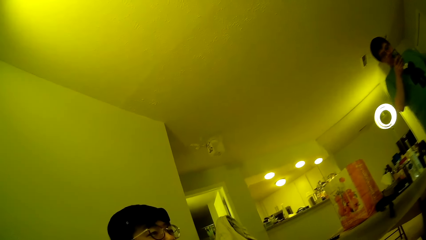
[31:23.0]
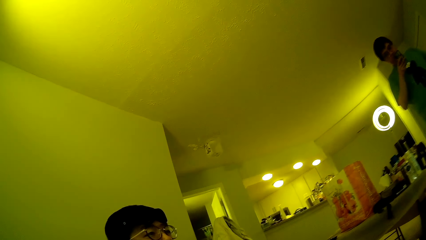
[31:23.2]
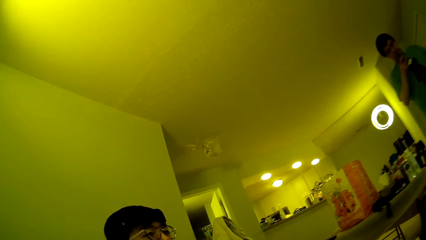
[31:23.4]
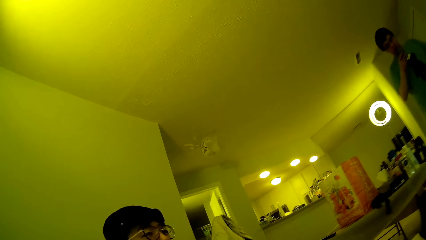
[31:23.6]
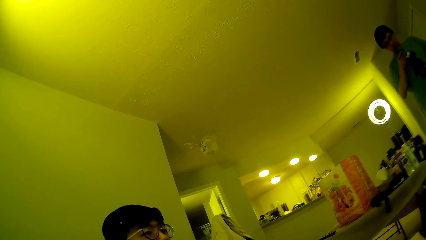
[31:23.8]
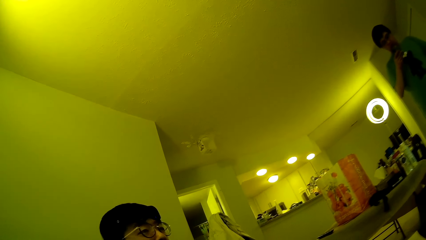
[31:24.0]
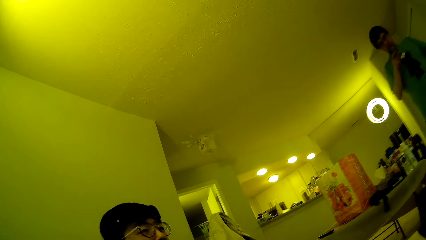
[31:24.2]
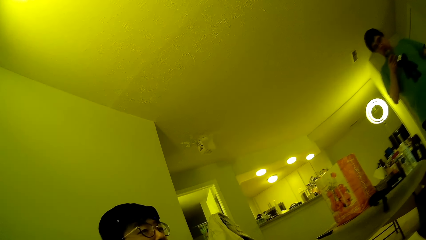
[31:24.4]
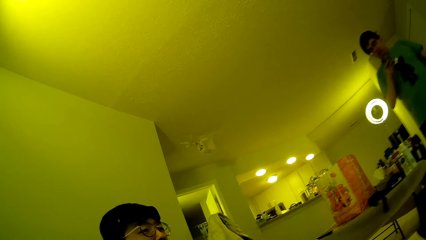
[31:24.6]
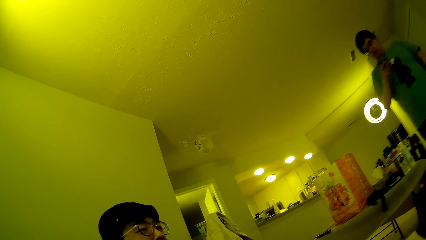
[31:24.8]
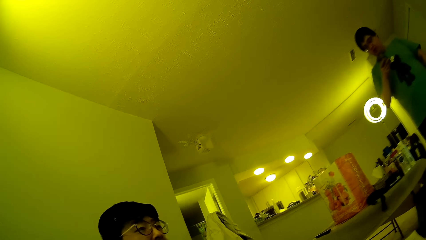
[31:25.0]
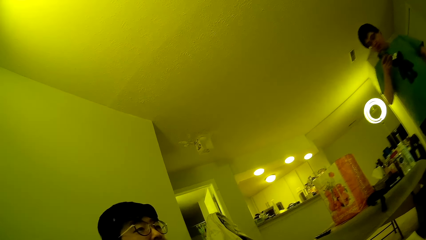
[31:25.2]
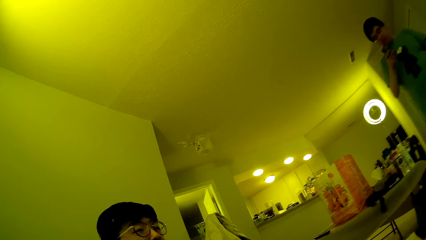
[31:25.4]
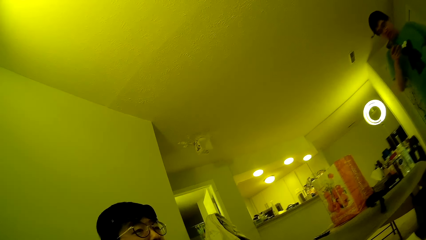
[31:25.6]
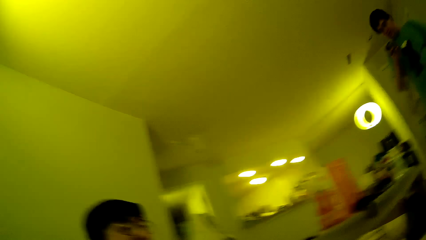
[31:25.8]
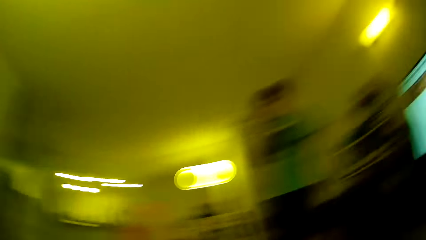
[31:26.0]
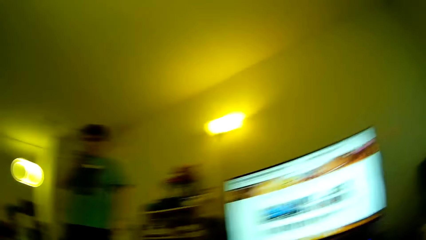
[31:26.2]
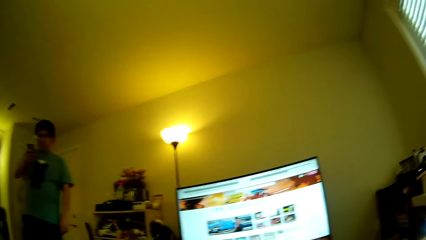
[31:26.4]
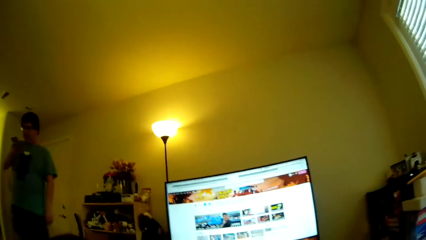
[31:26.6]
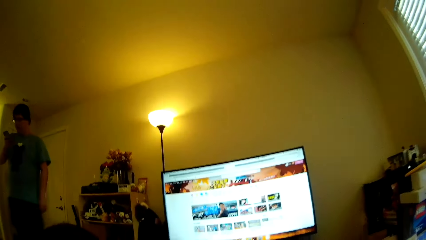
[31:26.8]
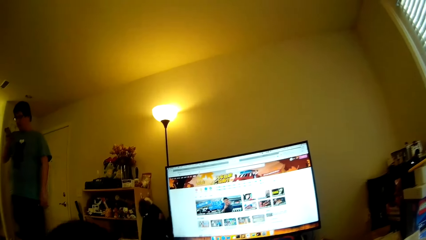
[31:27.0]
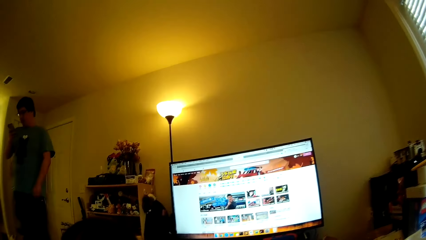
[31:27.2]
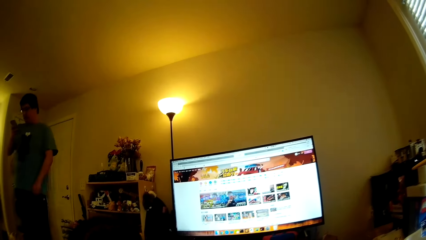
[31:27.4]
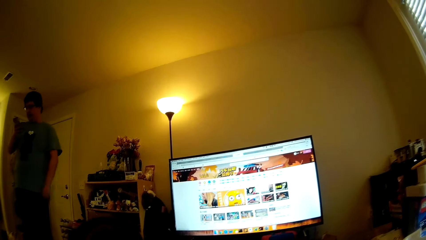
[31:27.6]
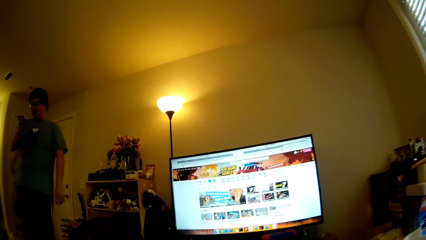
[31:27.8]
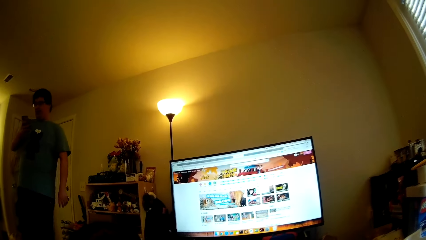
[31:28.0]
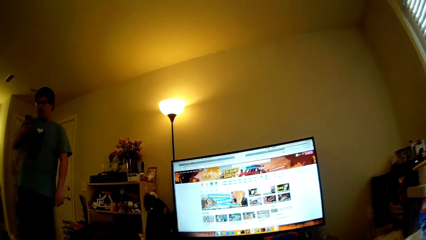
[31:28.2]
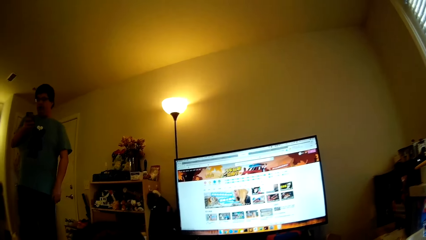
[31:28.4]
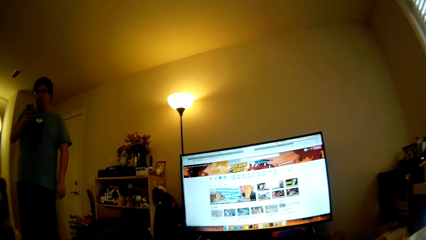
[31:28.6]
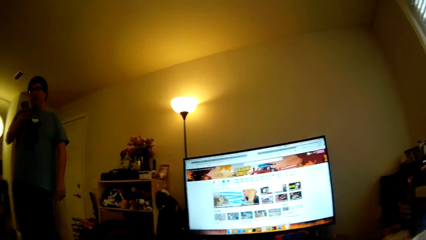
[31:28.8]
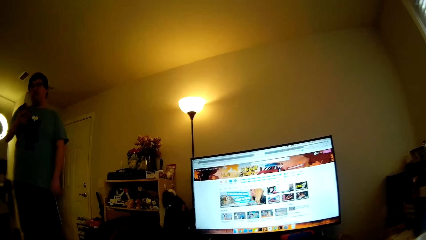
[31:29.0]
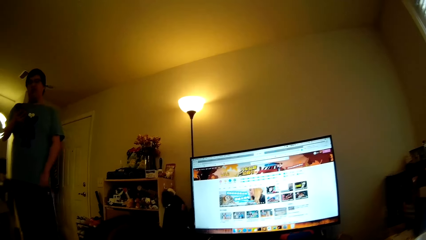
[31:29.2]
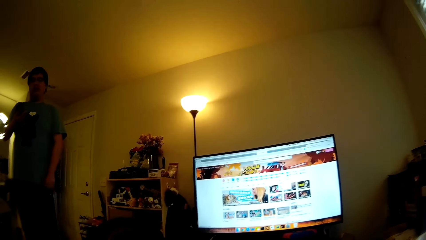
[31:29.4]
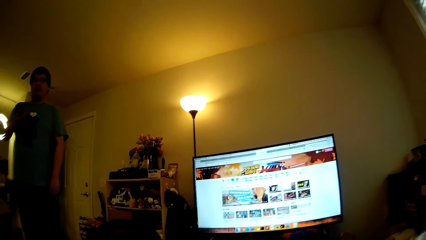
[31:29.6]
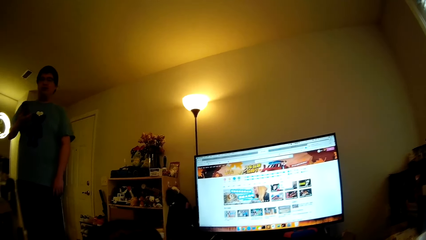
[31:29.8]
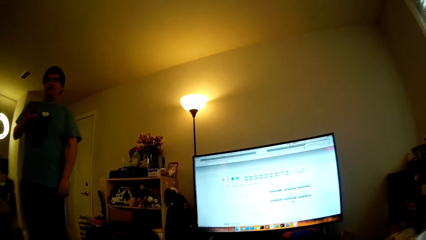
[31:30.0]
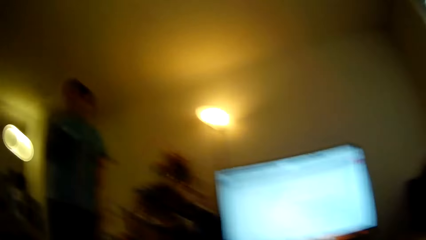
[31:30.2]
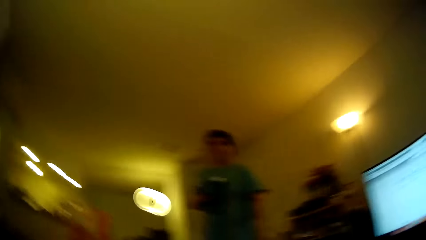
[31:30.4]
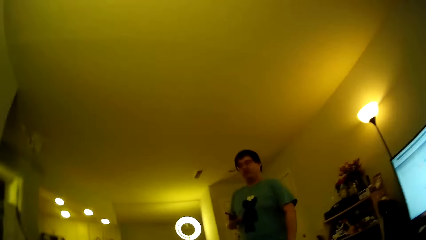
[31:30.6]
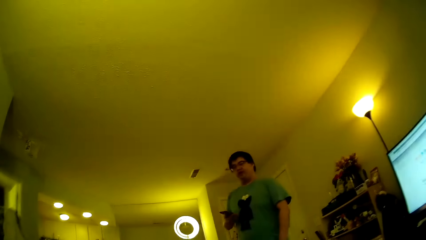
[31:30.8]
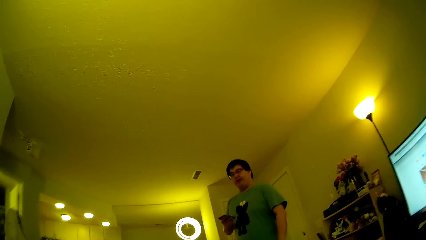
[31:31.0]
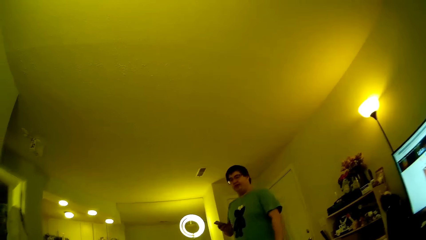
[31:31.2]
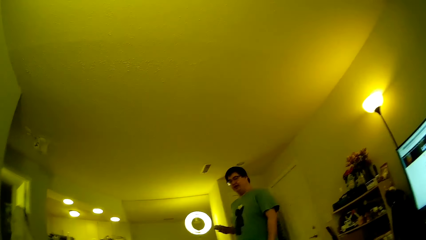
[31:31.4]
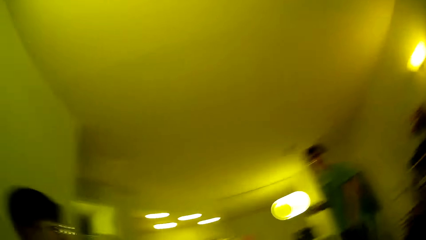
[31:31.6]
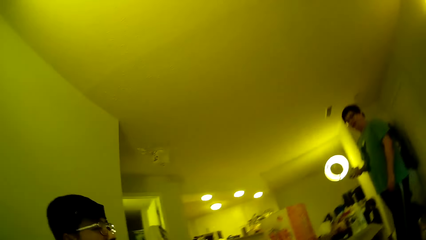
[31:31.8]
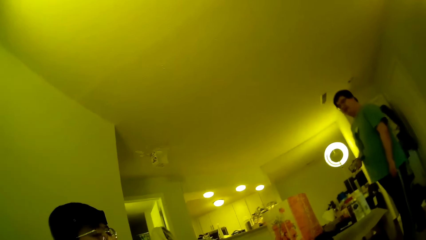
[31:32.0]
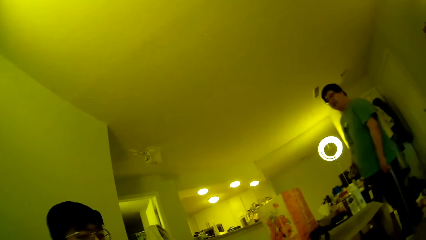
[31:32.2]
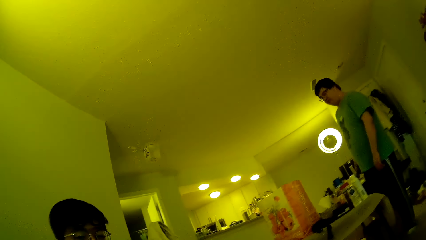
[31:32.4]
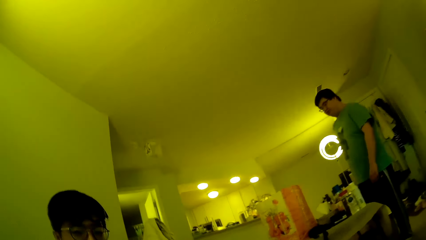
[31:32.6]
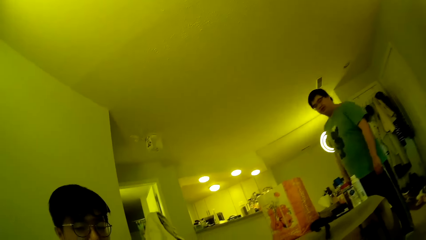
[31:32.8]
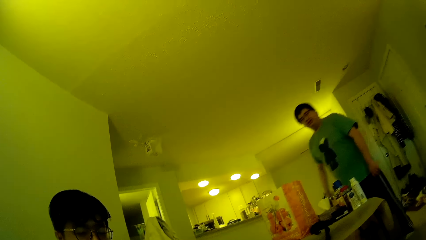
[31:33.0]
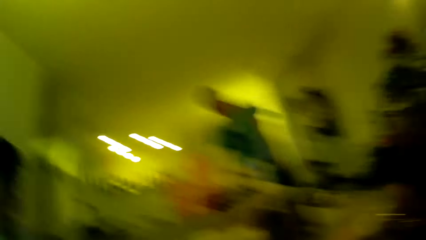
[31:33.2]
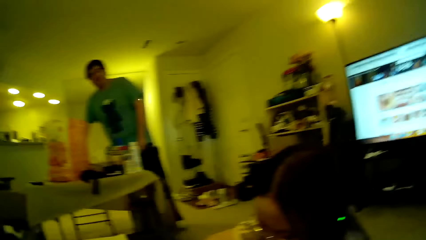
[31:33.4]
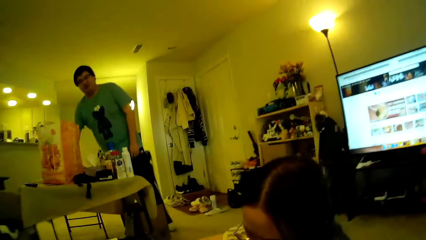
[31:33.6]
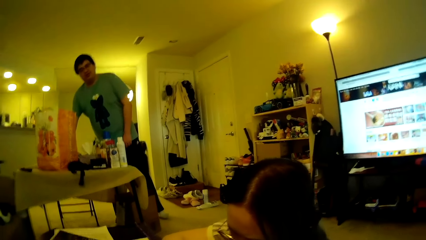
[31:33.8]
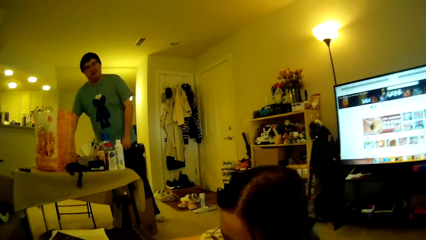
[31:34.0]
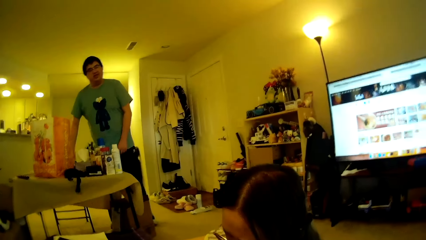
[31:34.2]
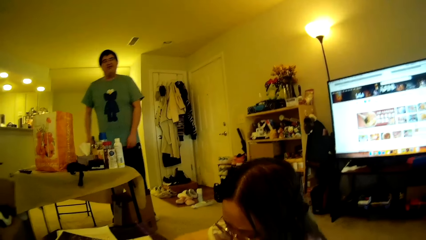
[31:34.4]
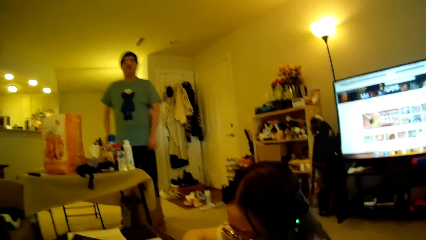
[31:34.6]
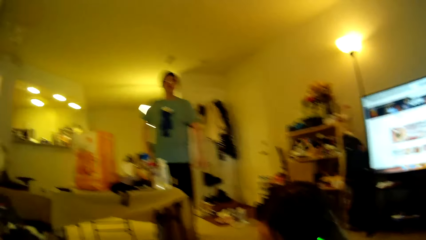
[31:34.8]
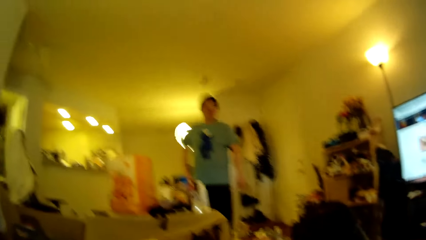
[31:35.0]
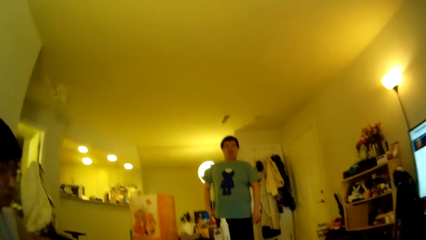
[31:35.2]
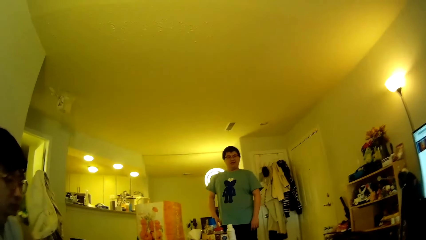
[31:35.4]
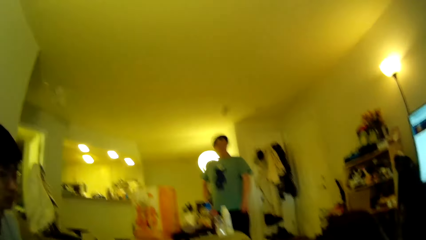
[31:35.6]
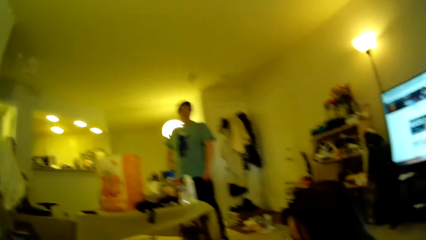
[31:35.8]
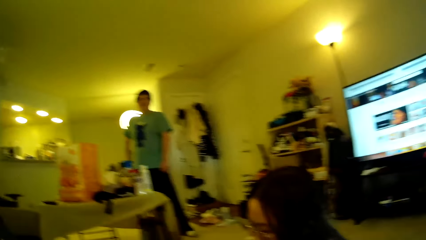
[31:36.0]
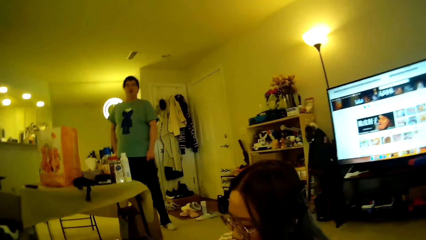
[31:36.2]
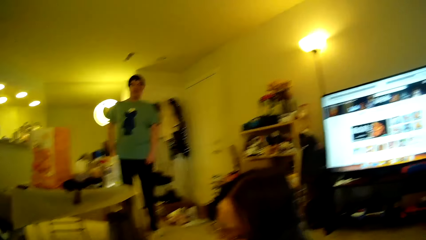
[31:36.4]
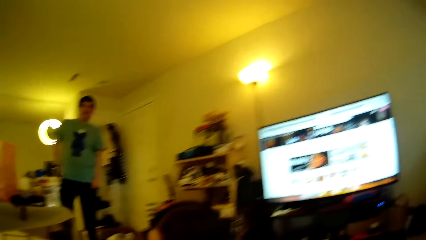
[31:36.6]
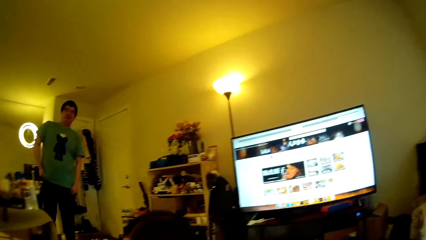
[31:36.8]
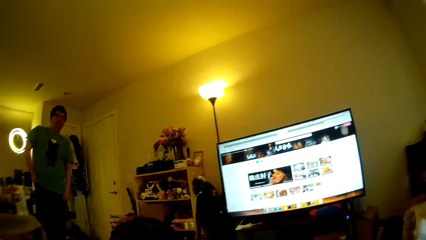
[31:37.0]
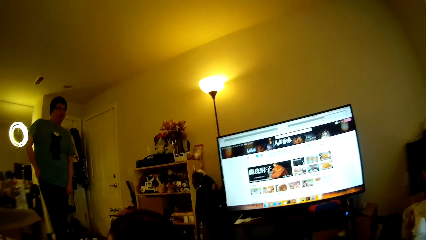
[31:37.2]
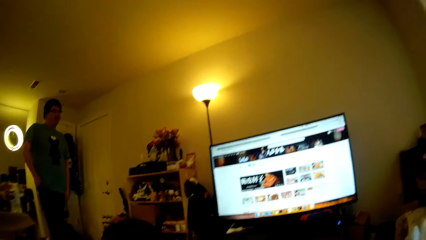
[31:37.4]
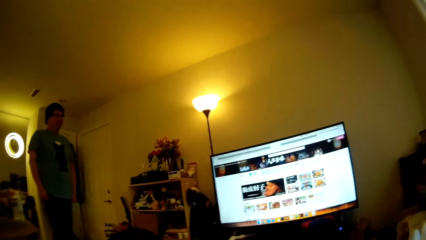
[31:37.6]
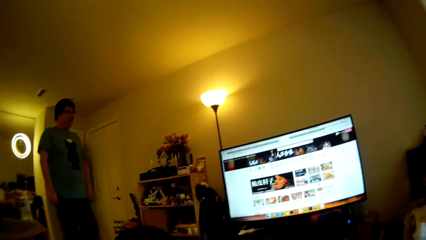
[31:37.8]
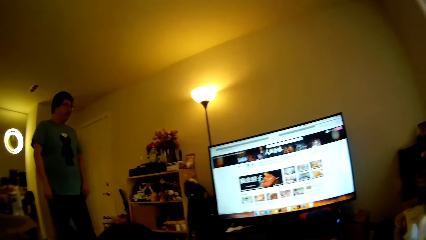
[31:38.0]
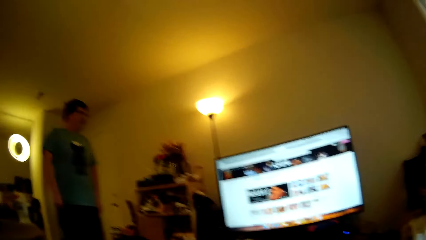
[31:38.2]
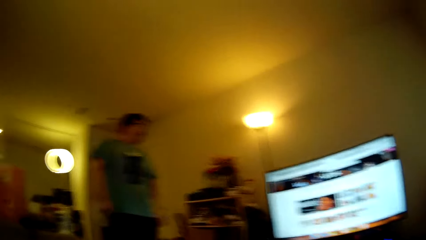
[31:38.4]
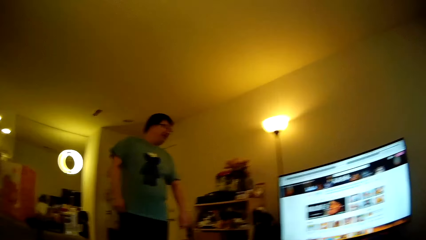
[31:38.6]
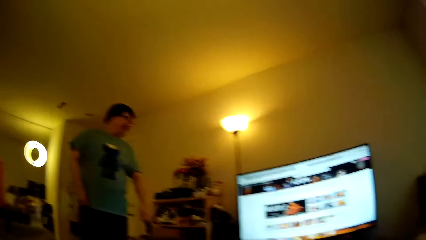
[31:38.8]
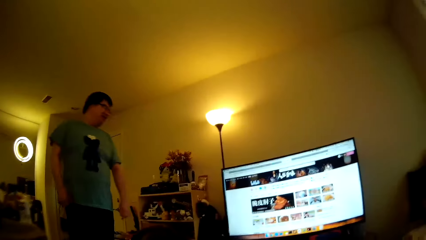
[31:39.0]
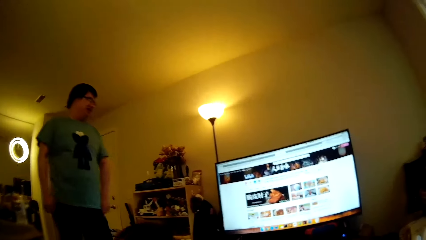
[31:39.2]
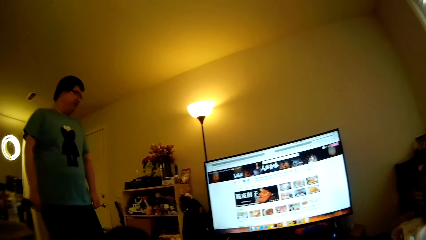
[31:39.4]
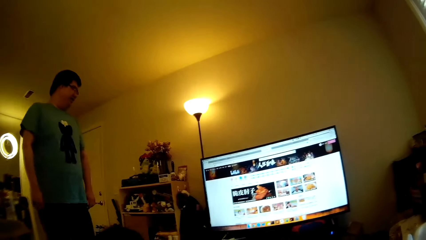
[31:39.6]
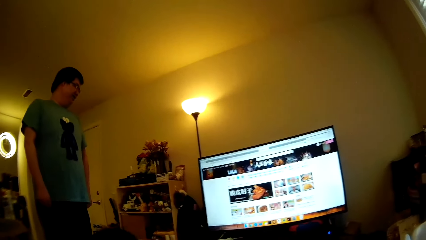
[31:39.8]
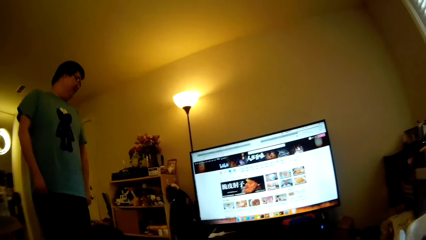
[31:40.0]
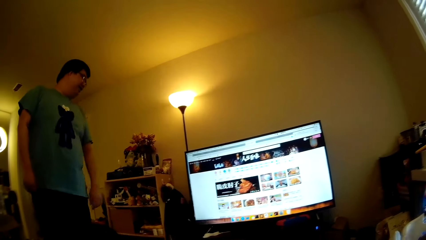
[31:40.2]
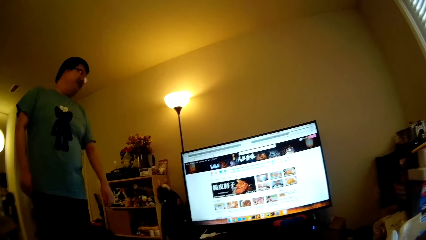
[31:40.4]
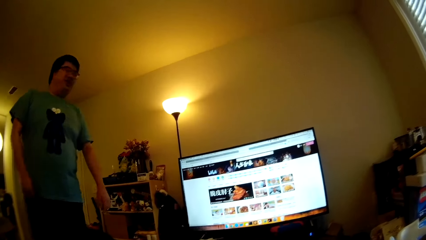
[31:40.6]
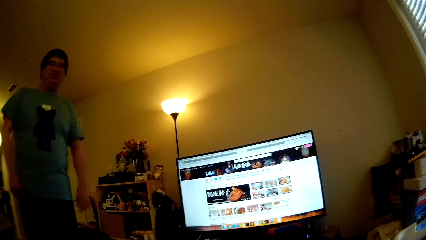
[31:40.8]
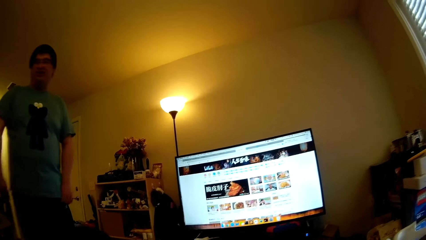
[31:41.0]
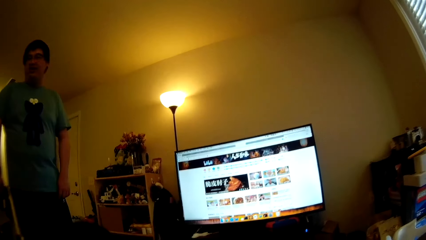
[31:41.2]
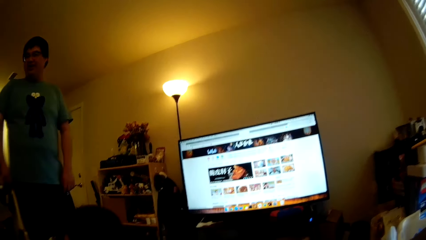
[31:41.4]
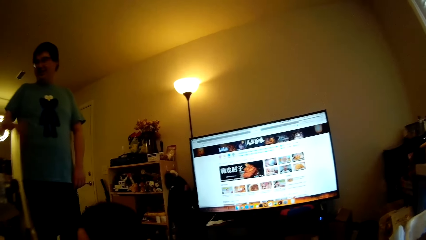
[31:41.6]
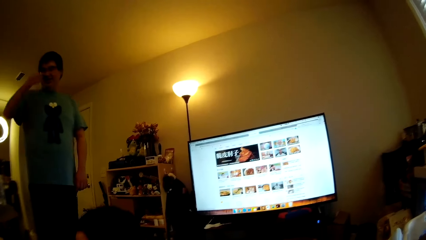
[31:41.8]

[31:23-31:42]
A man looks at the phone. The camera wearer looks around. The man steps forward. The camera wearer looks around. The man puts the phone on the table, looks around, walks around in the house, steps forward and looks at the computer.
